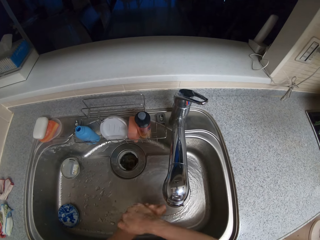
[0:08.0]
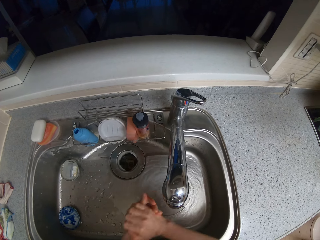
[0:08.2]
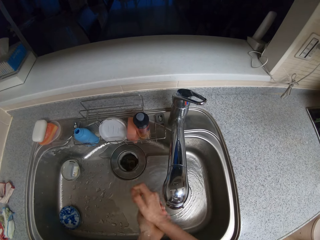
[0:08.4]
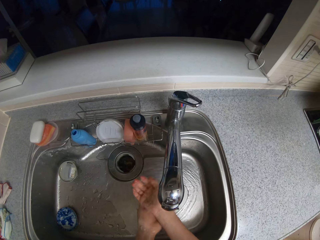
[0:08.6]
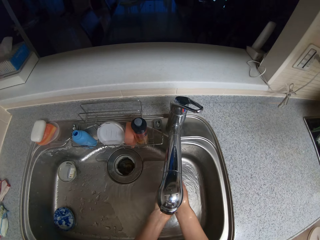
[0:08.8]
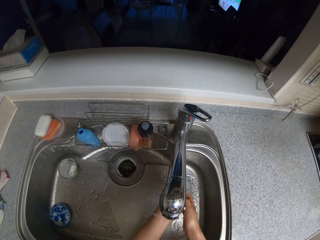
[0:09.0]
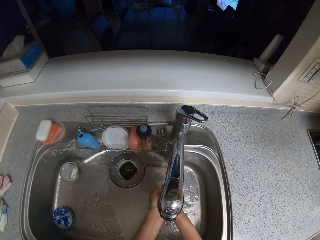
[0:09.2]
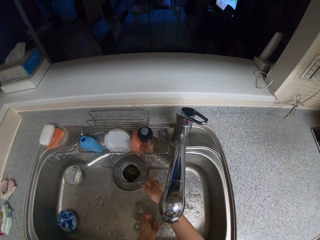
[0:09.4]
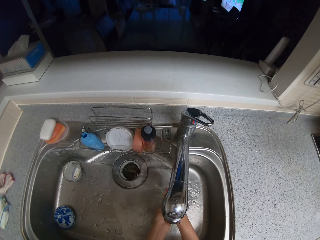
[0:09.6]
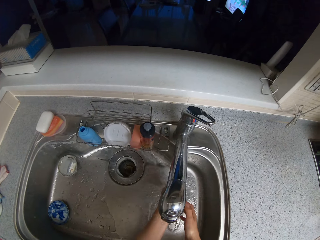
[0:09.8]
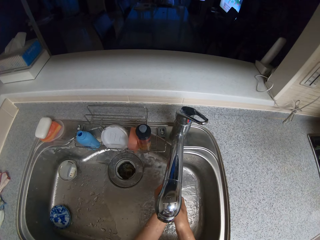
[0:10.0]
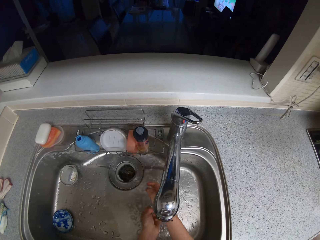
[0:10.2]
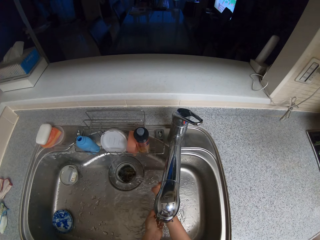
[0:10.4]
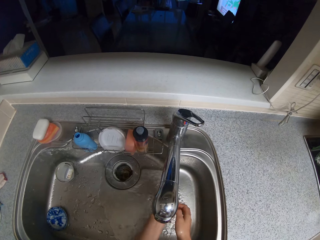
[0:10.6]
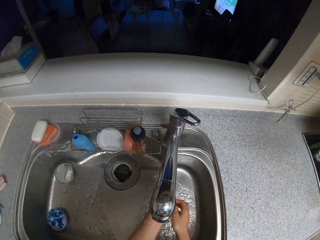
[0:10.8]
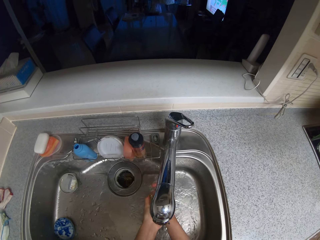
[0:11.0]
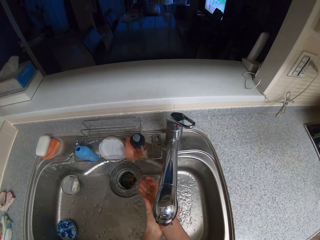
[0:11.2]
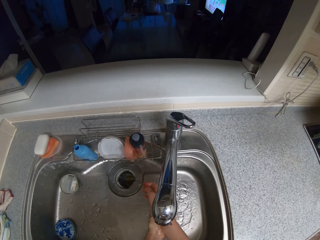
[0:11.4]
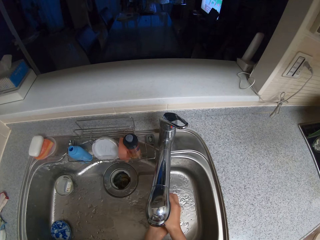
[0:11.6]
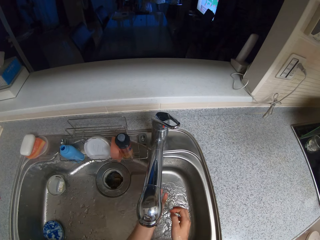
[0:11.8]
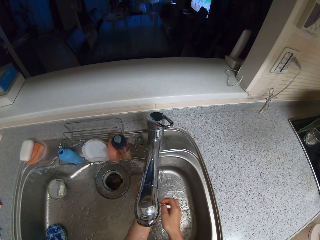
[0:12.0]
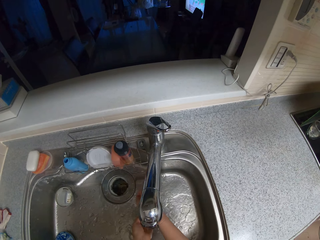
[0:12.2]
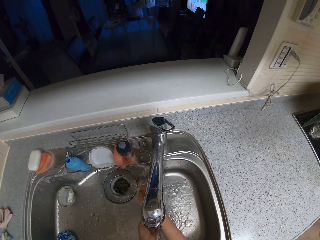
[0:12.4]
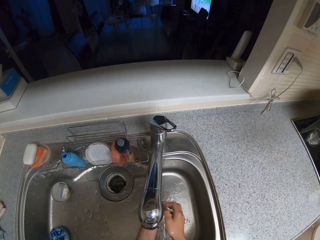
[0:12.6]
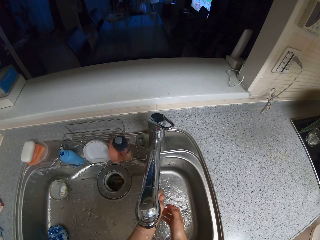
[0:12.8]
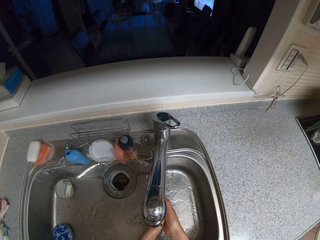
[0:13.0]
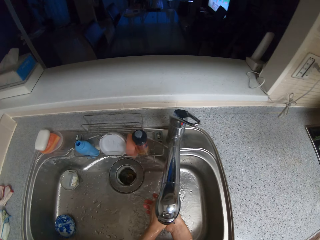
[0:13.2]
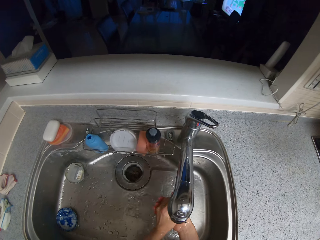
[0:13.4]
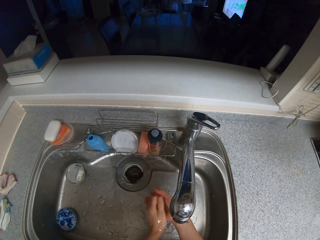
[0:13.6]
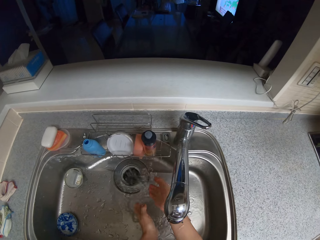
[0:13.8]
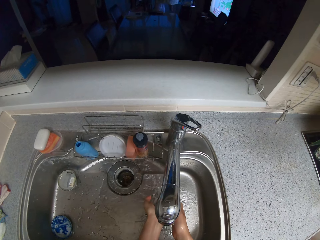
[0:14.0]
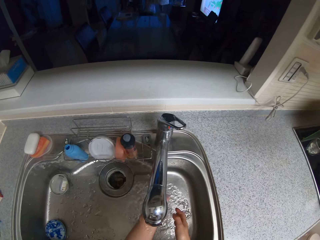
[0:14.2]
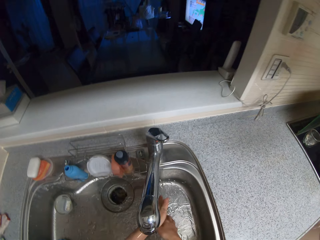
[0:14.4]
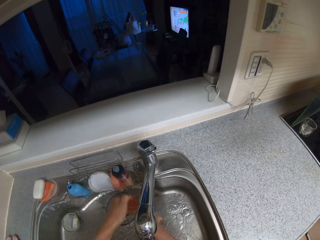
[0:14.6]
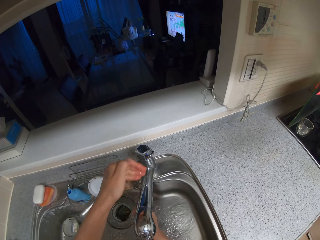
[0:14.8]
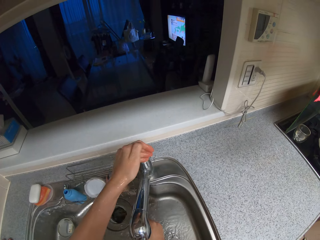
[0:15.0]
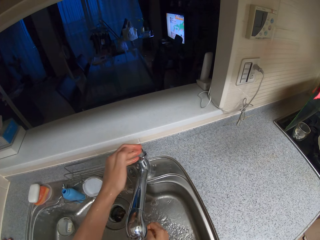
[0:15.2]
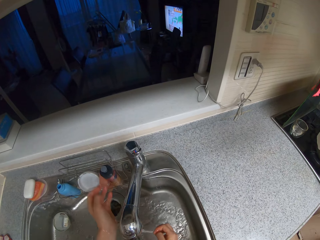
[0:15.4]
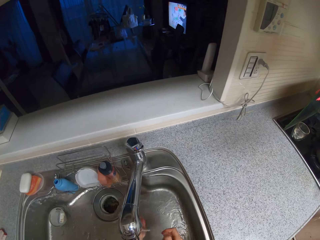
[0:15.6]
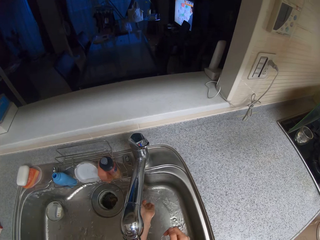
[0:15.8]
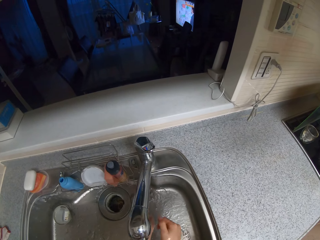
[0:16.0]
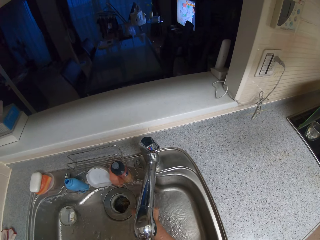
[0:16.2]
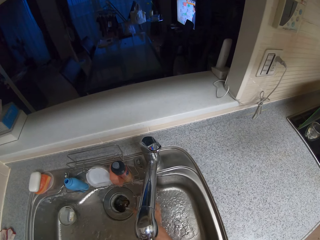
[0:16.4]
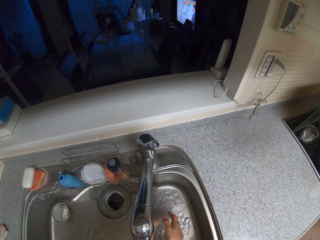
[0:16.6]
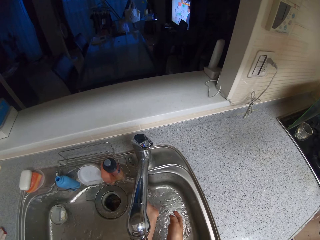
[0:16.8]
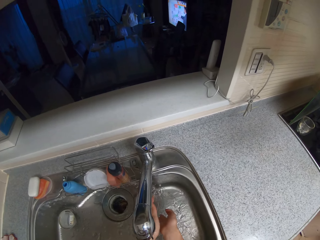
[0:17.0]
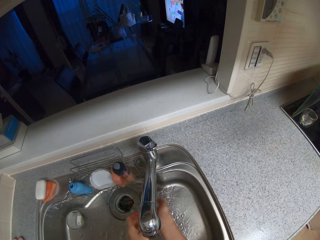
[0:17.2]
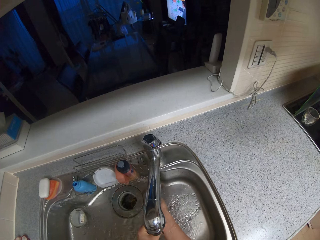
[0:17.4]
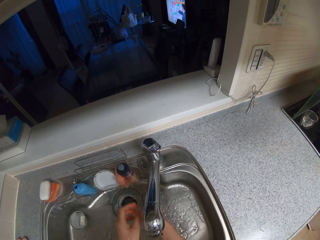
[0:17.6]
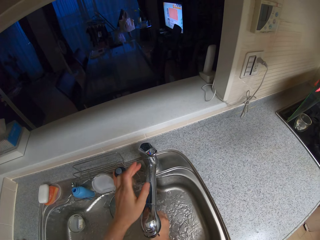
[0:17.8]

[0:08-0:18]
The camera wearer rinses both hands with water. They close the water tap.

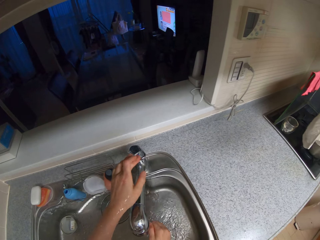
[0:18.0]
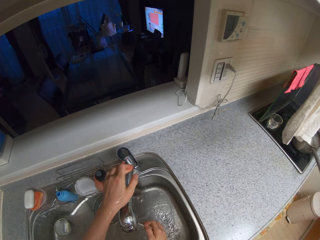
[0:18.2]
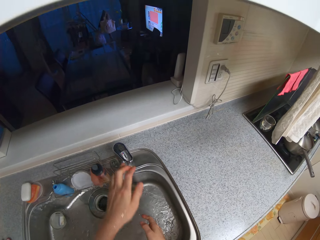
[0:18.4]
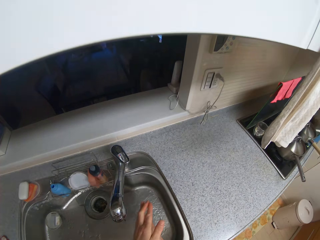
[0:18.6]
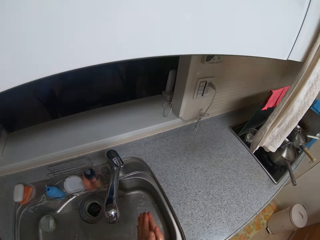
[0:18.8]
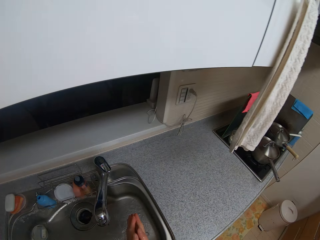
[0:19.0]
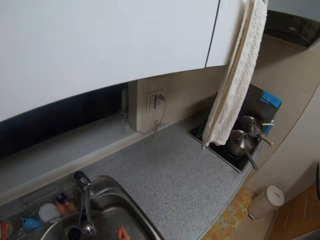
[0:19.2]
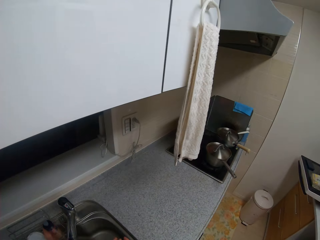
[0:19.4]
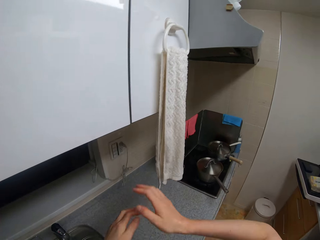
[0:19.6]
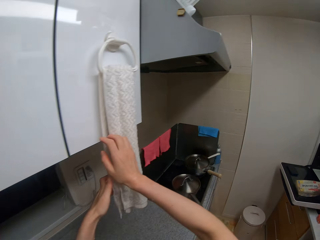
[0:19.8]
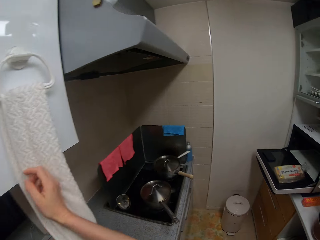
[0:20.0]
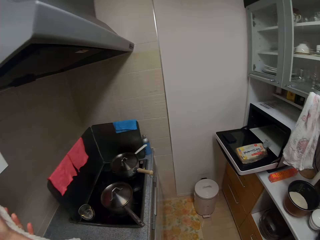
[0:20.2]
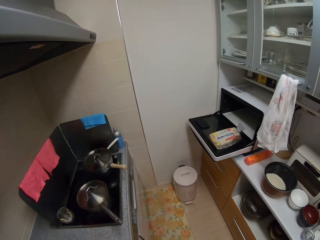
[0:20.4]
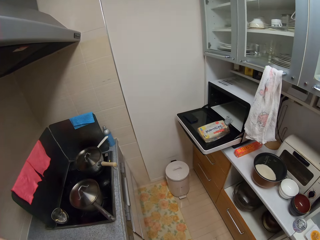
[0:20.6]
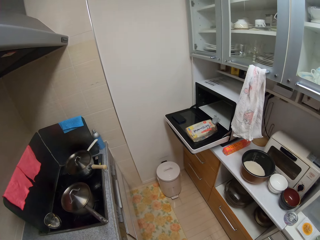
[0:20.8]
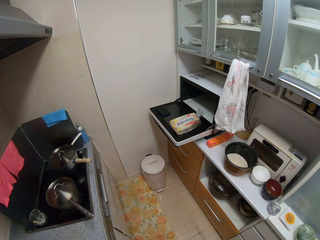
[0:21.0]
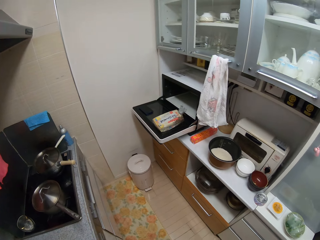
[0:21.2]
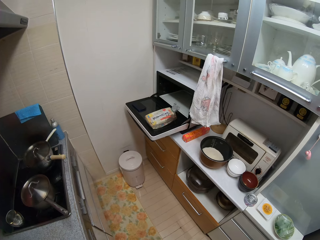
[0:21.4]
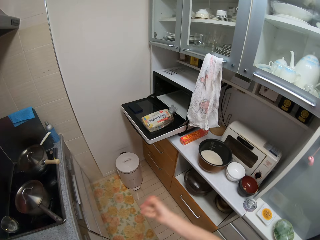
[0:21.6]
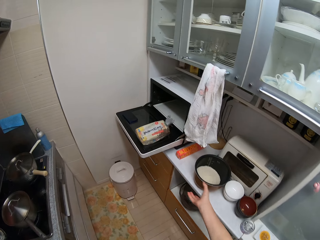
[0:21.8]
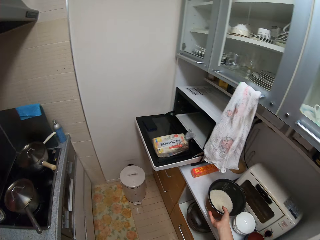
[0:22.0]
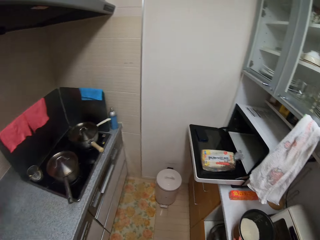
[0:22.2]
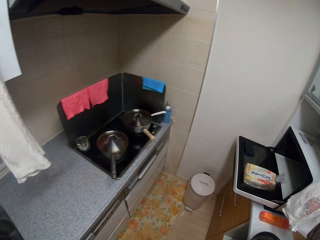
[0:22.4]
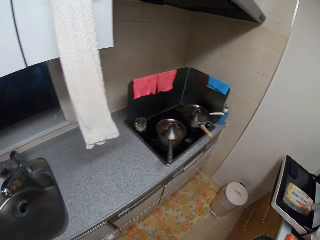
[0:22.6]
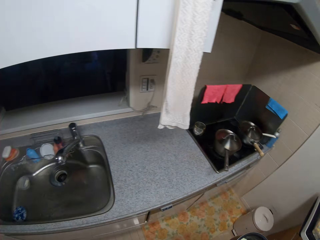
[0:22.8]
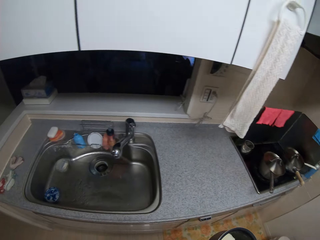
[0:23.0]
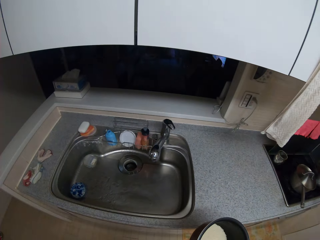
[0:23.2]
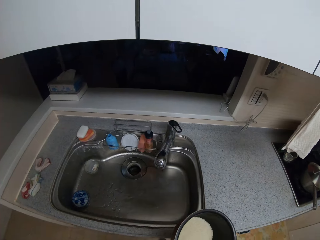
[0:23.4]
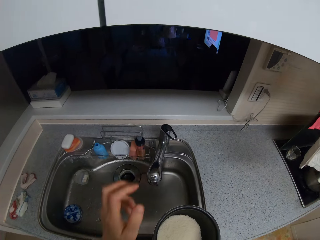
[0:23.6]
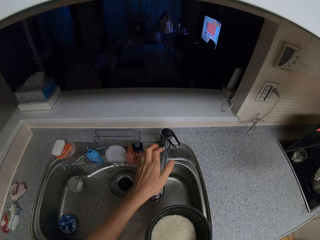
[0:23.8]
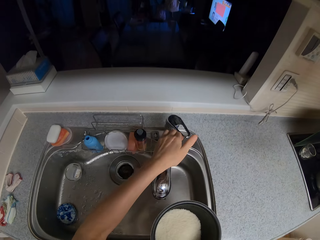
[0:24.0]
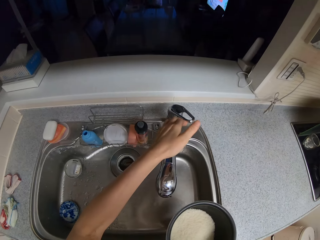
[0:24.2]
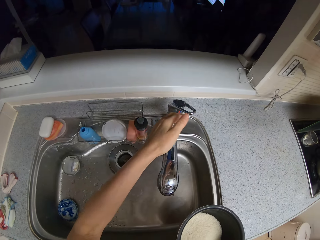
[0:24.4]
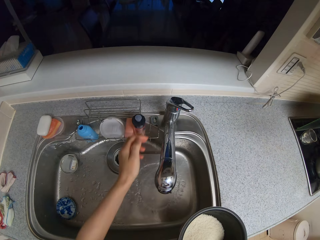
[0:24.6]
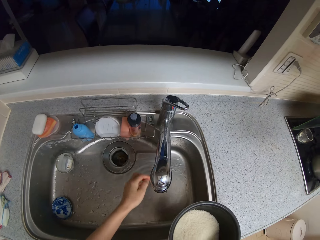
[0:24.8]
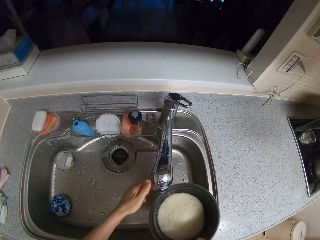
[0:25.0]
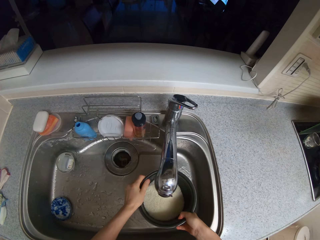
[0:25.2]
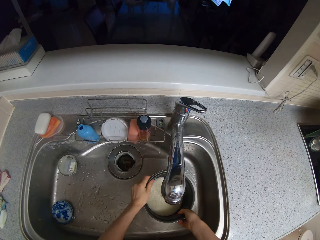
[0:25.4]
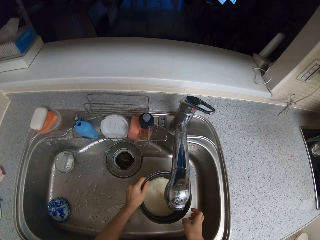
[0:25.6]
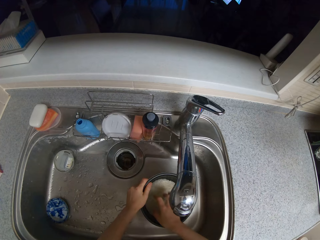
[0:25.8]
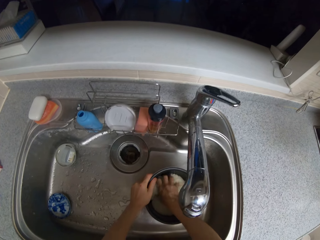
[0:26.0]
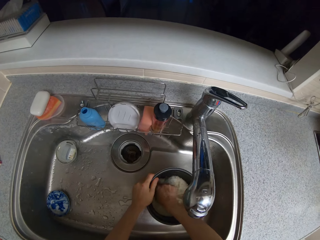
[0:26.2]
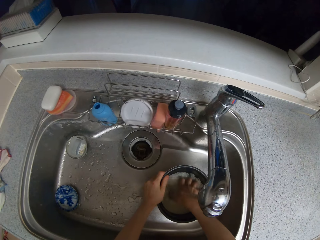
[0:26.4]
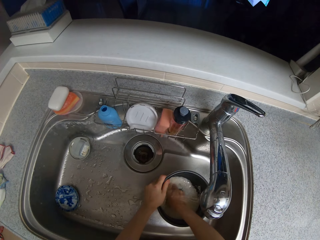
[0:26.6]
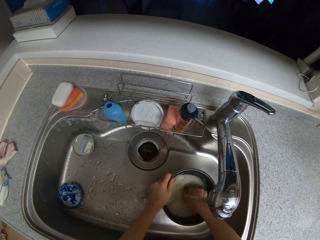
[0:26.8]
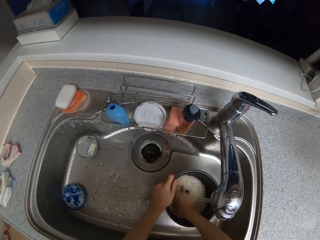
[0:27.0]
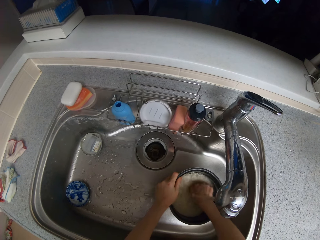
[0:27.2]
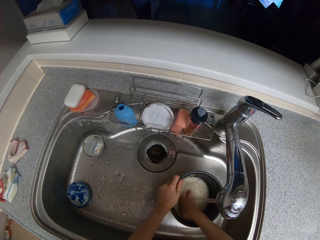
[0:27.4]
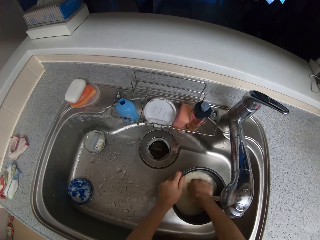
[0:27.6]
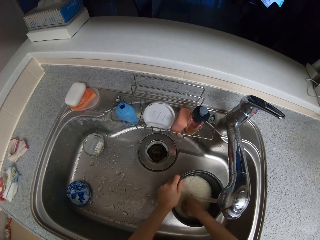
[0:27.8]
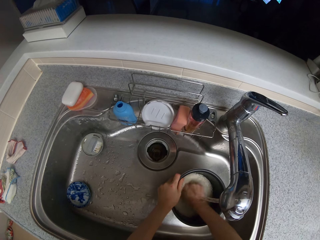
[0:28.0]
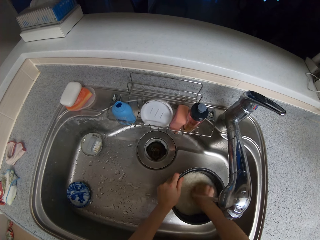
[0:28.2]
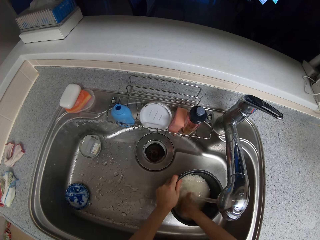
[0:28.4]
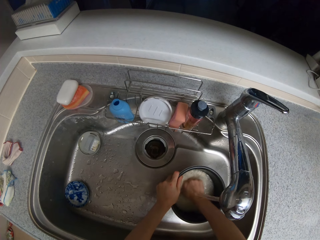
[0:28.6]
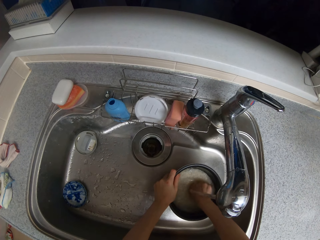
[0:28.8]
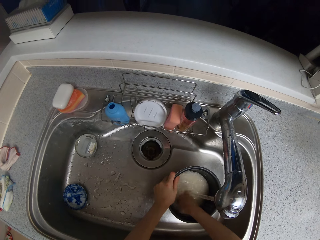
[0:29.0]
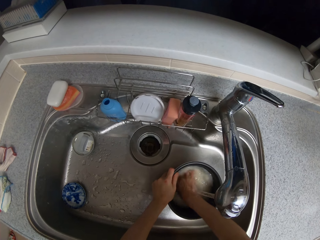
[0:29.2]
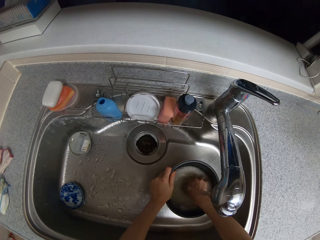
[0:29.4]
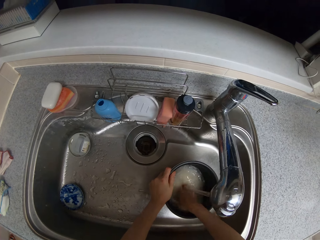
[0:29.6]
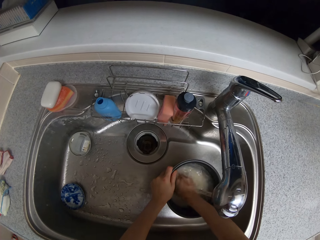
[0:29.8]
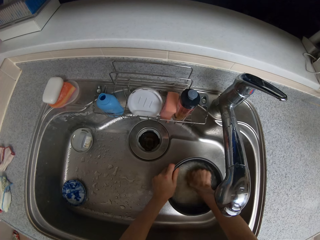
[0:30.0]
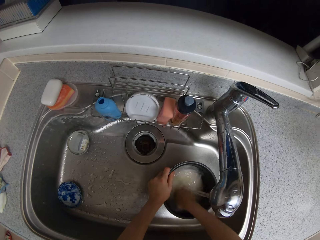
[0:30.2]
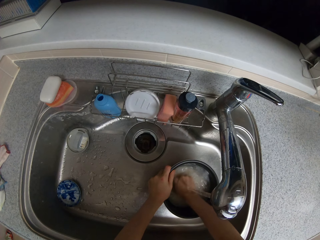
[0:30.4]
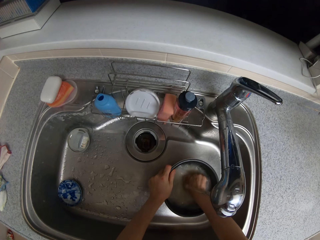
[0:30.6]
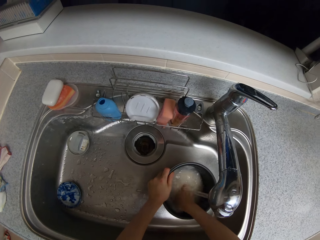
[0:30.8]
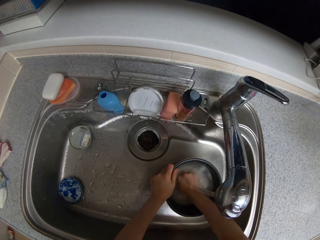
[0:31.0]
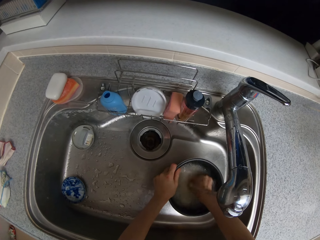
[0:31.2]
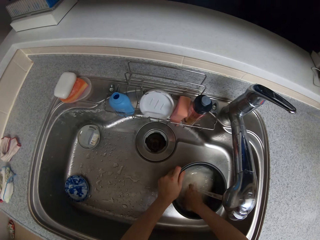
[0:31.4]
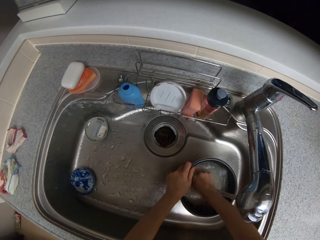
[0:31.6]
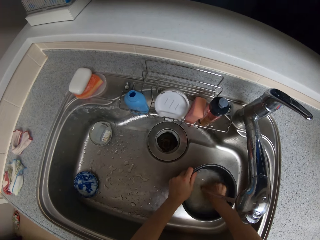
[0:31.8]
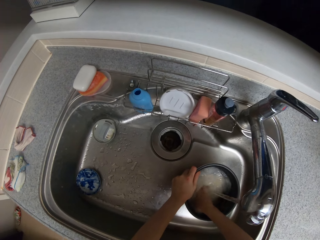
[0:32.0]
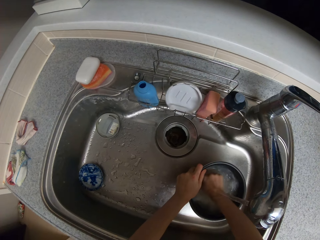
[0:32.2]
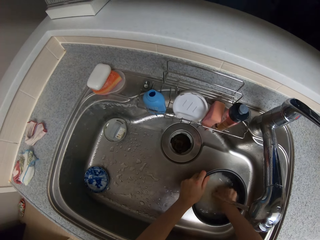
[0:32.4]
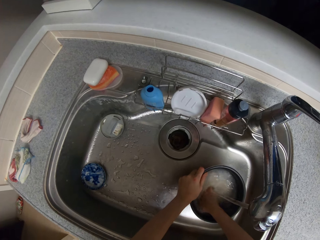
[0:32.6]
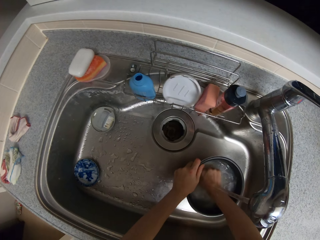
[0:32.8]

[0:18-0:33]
The camera wearer rubs both hands together. They dry both hands using a towel. They pick up the rice cooker pot or bowl containing rice using their right hand. They turn the water tap on using their left hand. They hold the bowl of rice with both hands. They pour water into the pot. They drop the bowl of rice in a sink using both hands. They wash the rice in the bowl using their right hand.
